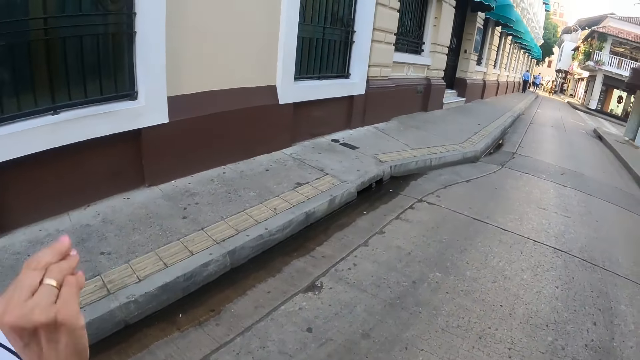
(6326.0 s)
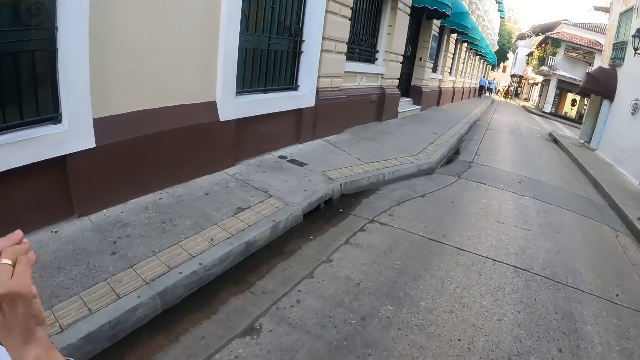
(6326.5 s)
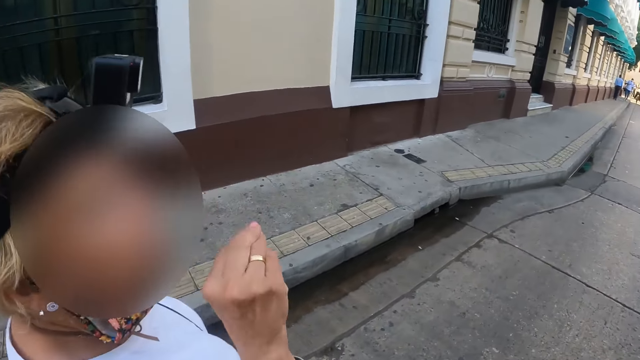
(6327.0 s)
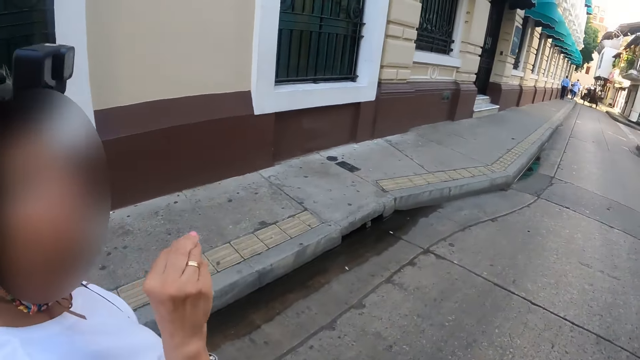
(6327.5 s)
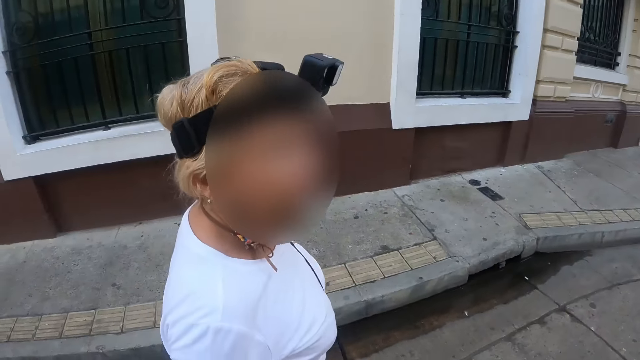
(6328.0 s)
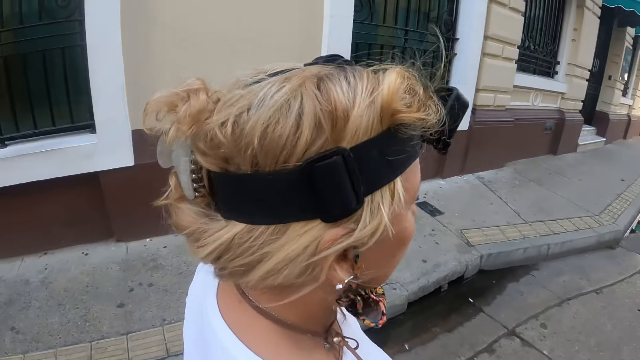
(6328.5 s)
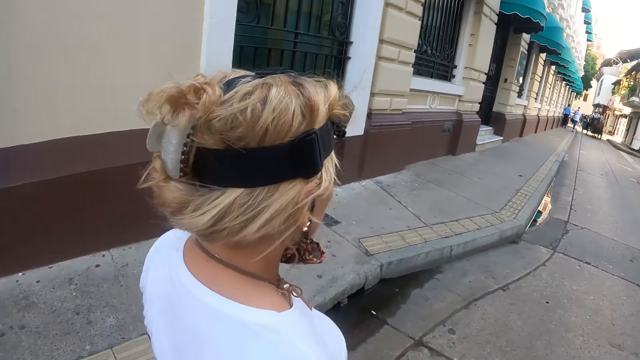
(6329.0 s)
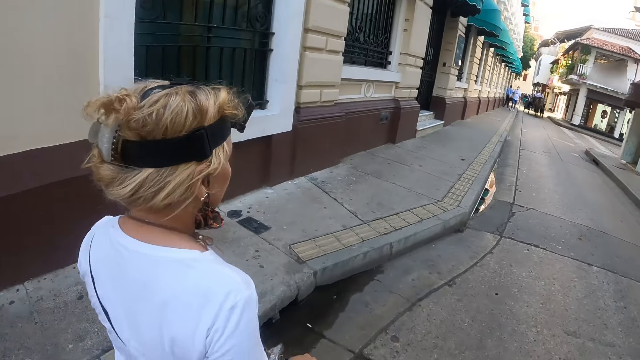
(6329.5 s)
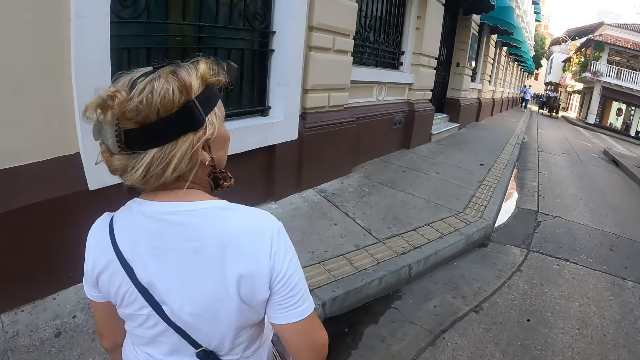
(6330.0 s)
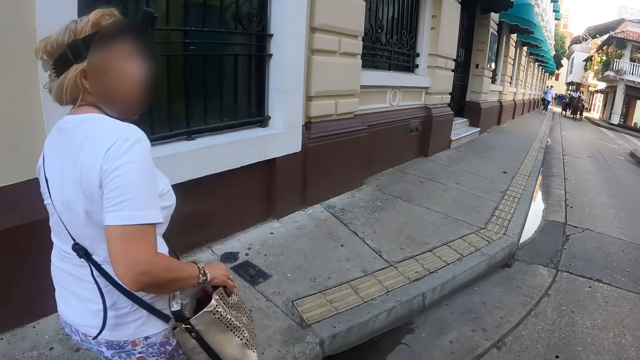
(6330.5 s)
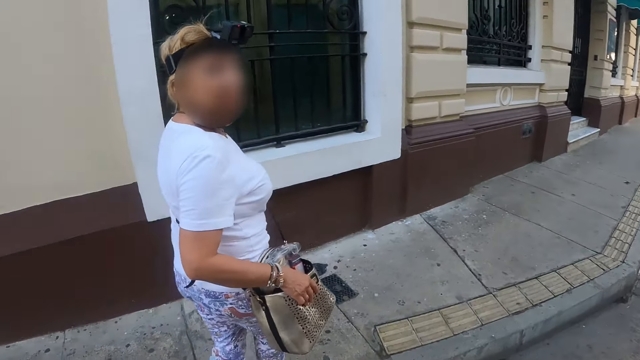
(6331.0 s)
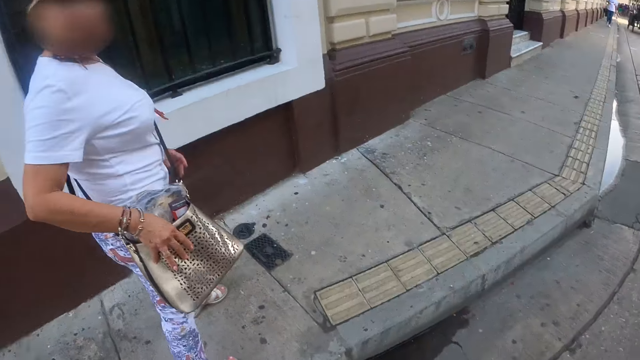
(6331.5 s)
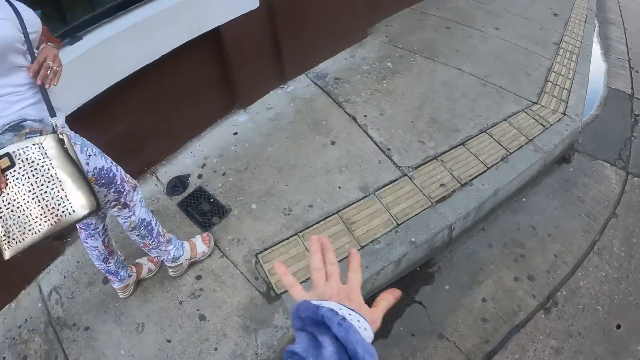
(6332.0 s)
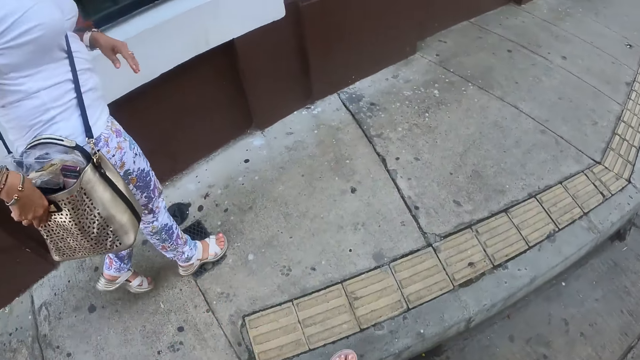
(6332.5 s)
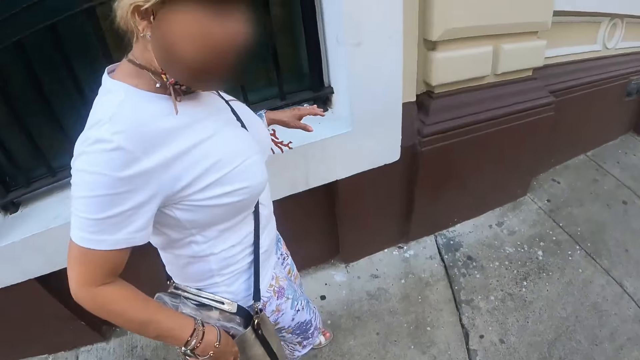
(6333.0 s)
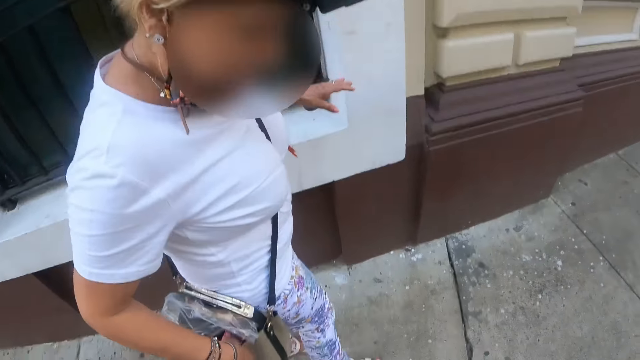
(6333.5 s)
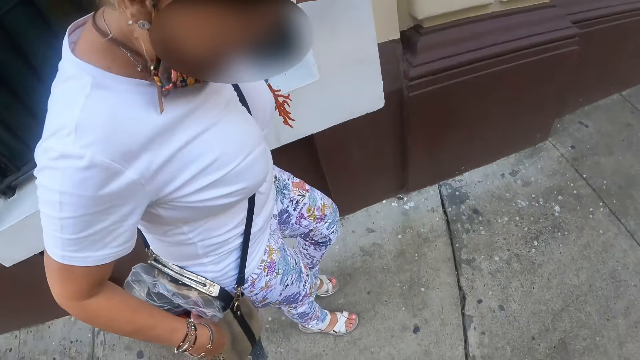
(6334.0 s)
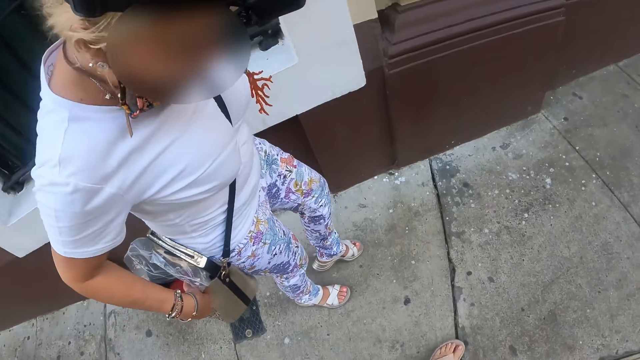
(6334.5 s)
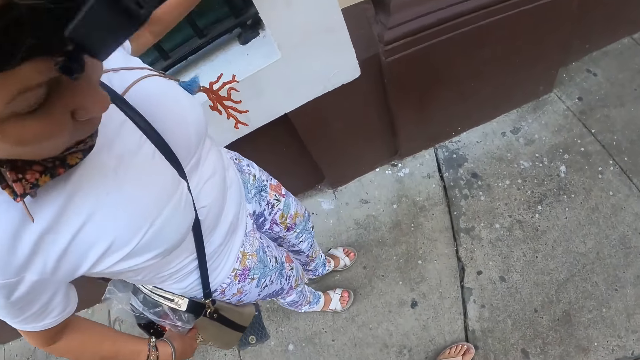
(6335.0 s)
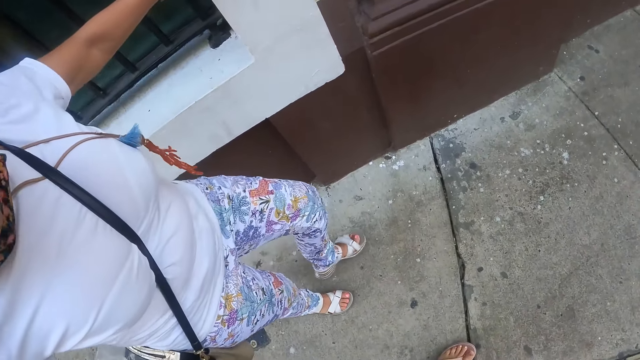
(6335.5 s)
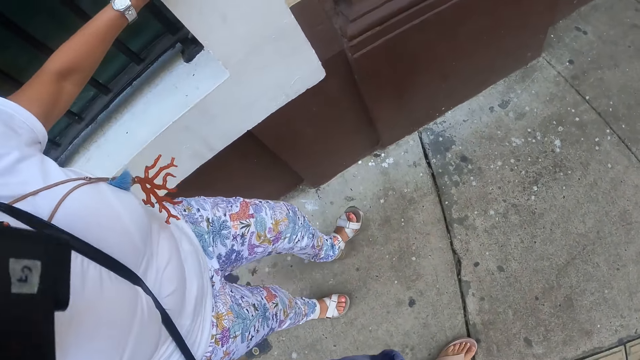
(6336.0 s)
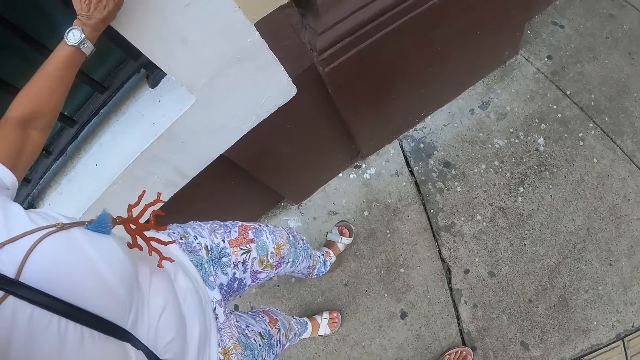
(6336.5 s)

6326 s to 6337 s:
A woman walks on the road. The camera wearer walks on the road. The woman speaks to the camera wearer. The camera wearer walks on the road. The woman walks on the road. The camera wearer looks at the woman. The woman steps on the sidewalk. The camera wearer stares at the woman. The woman stamps her foot. The camera wearer looks at the woman's shoes. The woman looks at the shoes.

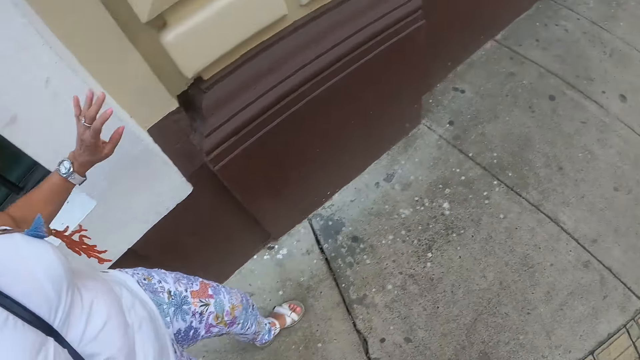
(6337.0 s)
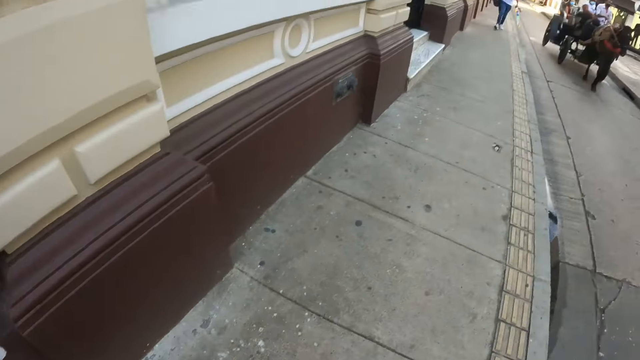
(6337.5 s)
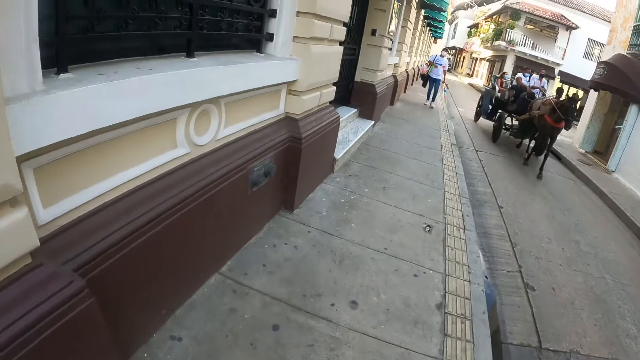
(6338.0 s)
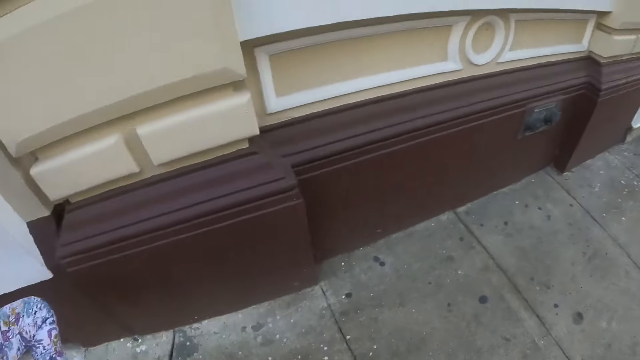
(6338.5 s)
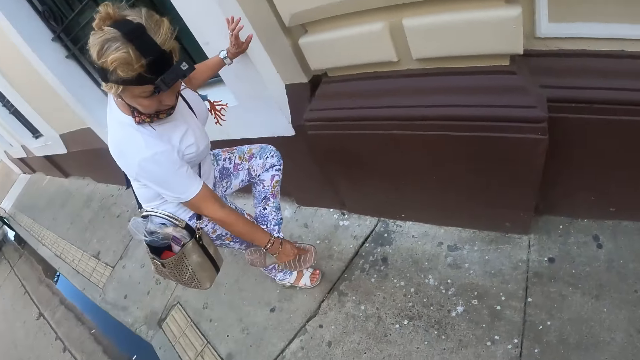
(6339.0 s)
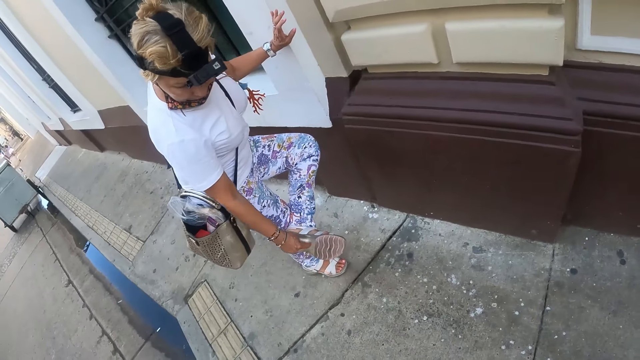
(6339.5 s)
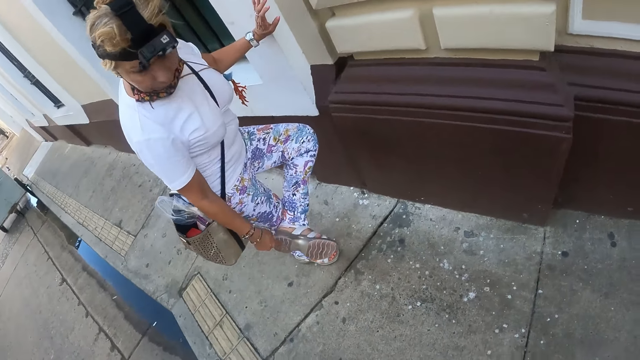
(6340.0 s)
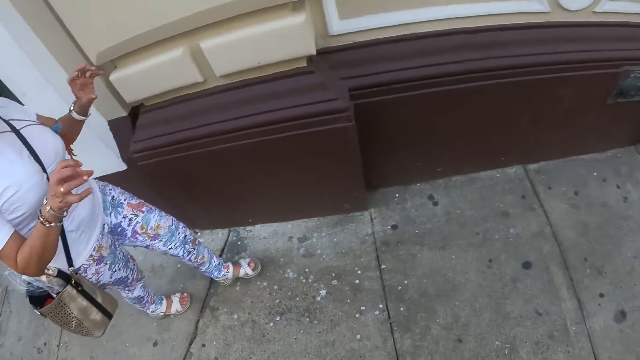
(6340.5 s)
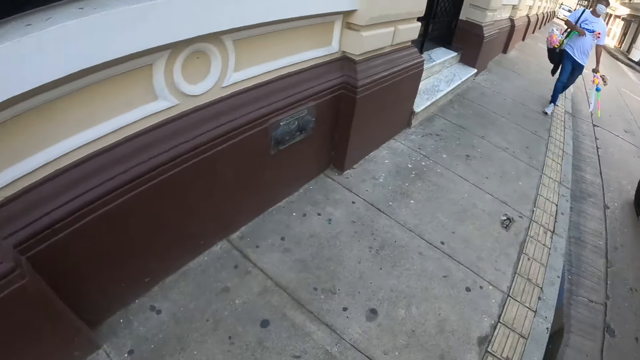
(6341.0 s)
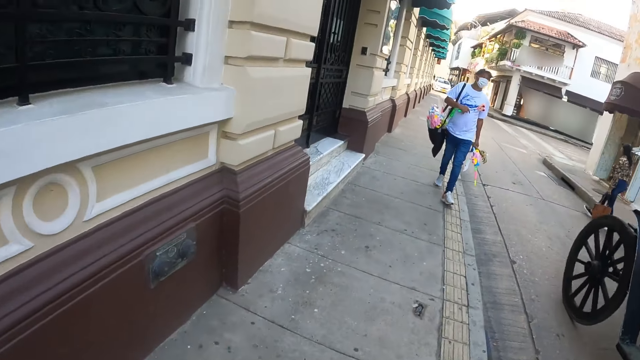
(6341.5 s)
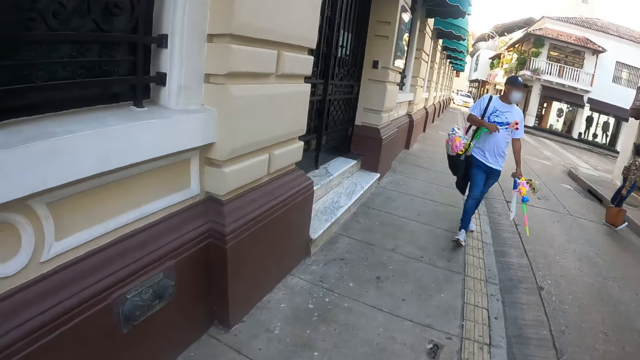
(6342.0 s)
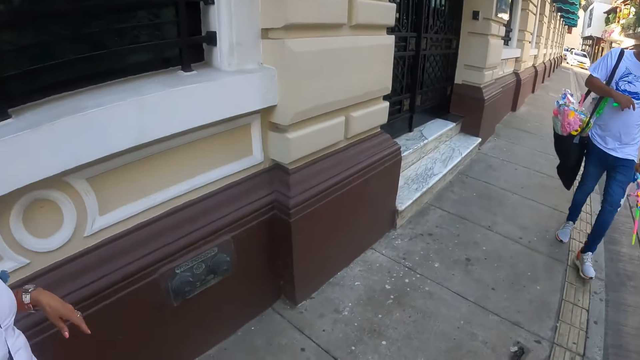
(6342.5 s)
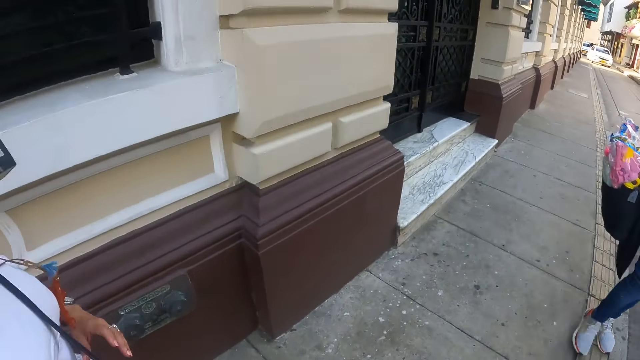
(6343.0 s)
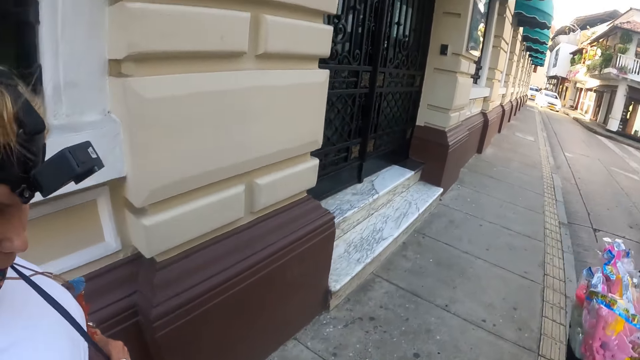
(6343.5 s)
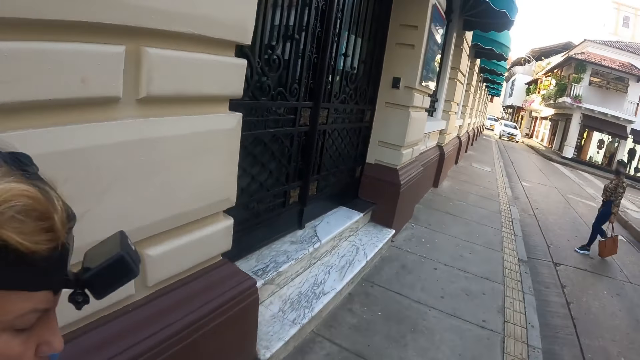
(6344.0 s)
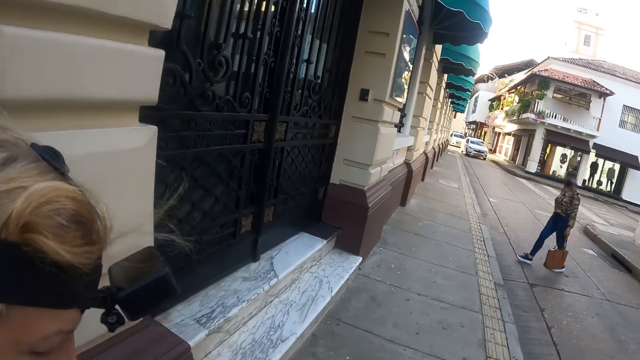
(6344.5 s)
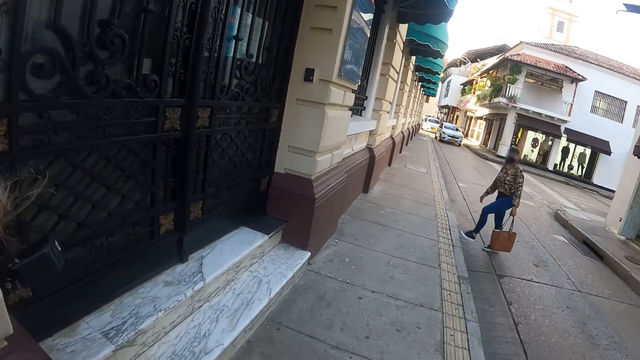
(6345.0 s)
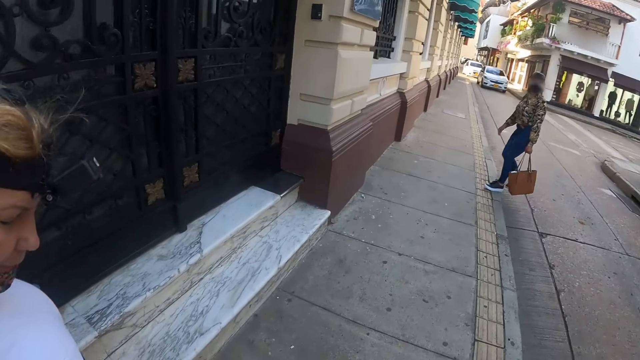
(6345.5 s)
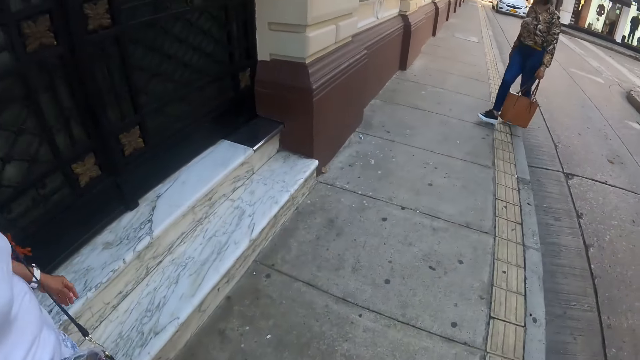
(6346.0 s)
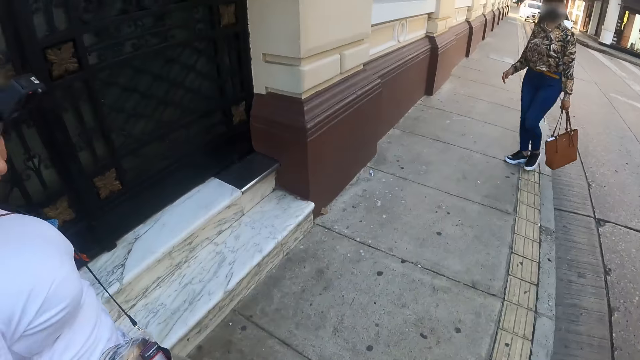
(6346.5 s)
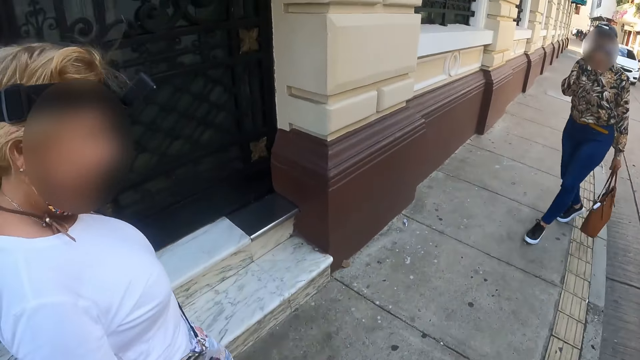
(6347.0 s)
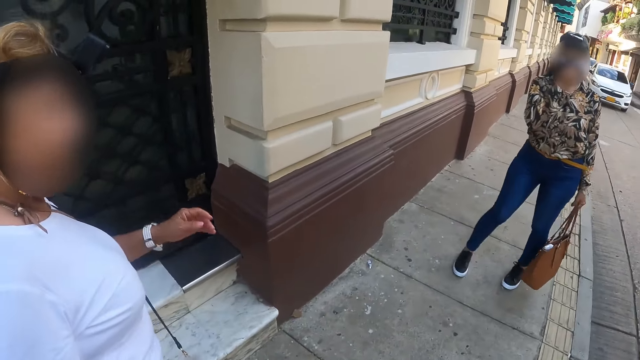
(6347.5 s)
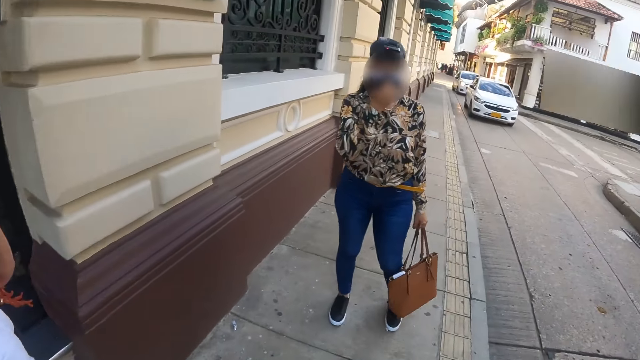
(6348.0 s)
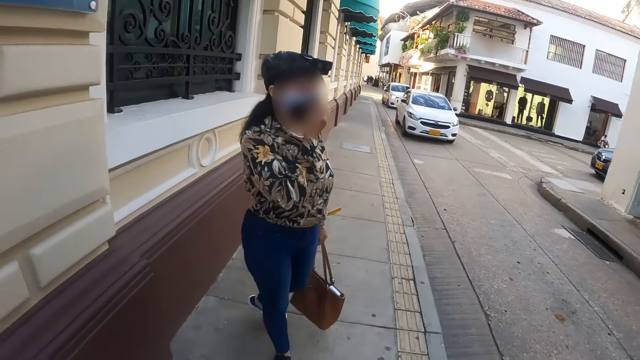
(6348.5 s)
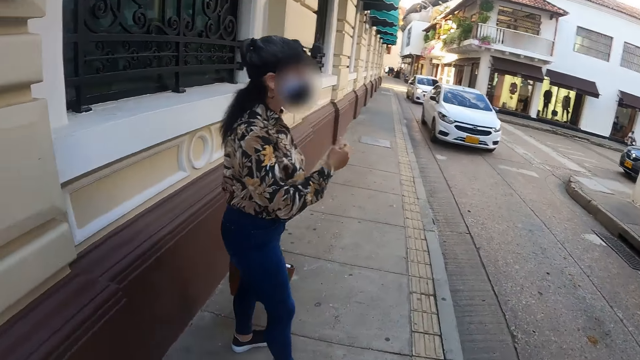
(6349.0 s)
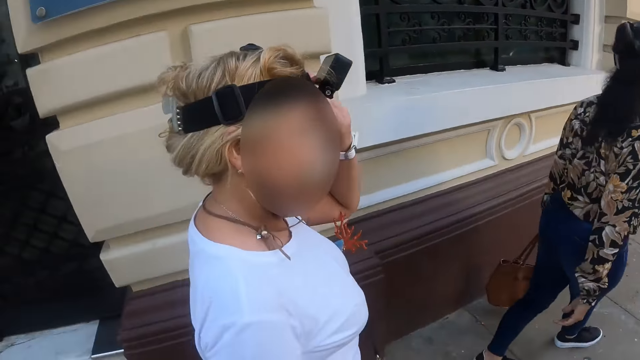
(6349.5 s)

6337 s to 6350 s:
The camera wearer and a woman walk along the sidewalk. The camera wearer looks around the road and looks at the woman. The woman moves her finger on the shoe. The camera wearer looks around the road. The camera wearer and the woman walk along the sidewalk. The camera wearer walks on the pavement. The woman walks on the pavement. The camera wearer looks at the woman.
